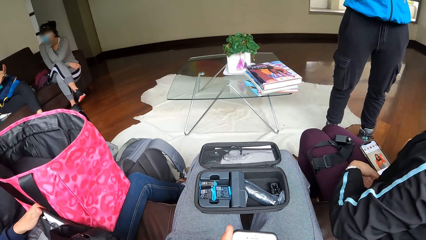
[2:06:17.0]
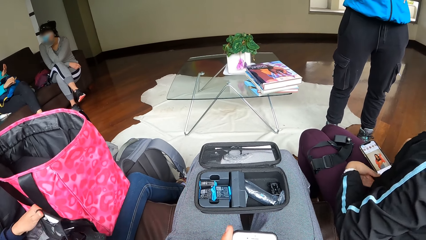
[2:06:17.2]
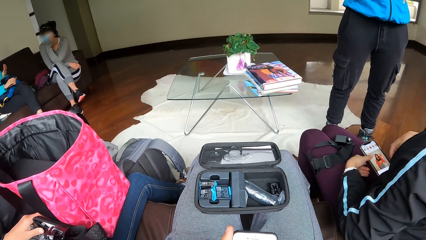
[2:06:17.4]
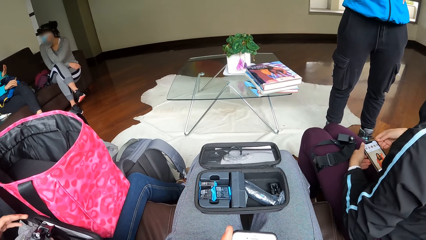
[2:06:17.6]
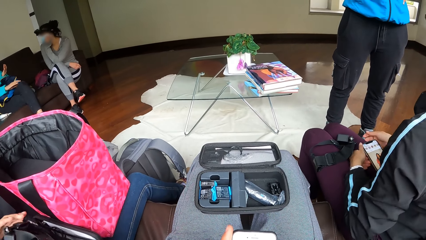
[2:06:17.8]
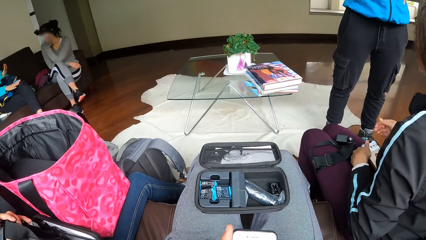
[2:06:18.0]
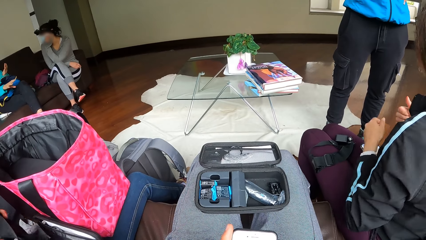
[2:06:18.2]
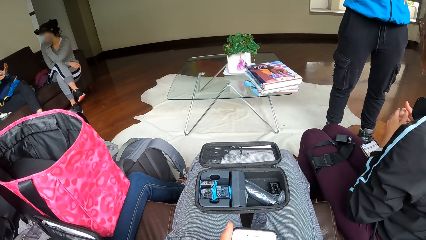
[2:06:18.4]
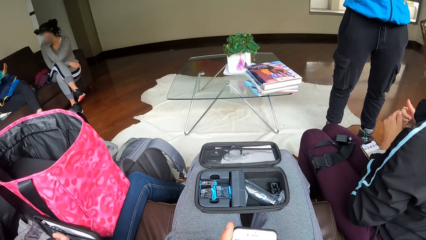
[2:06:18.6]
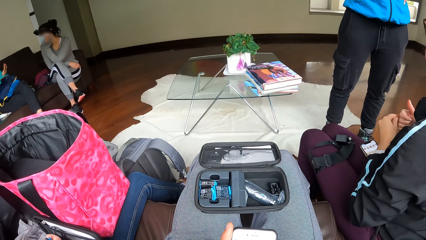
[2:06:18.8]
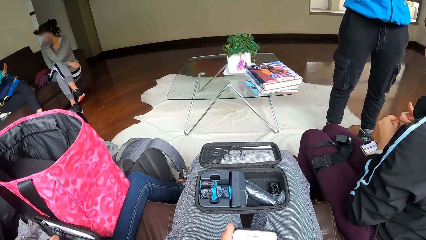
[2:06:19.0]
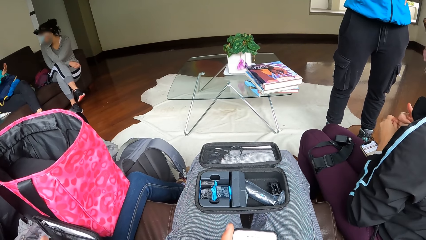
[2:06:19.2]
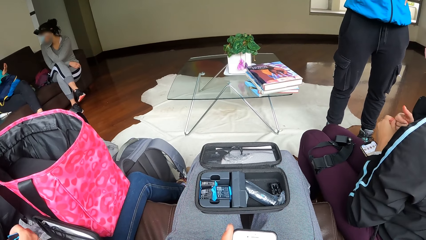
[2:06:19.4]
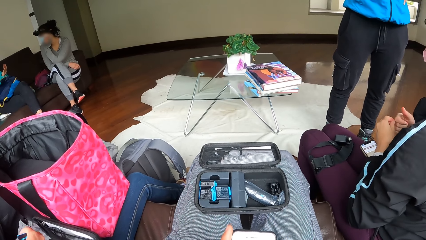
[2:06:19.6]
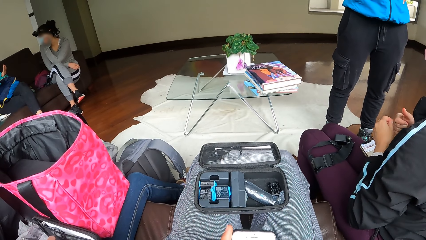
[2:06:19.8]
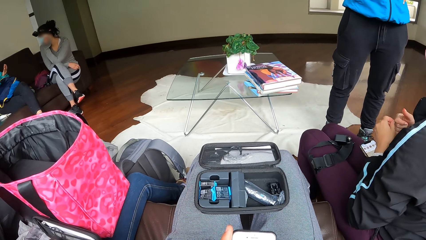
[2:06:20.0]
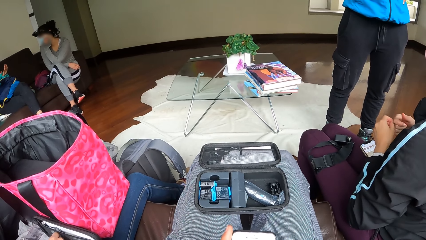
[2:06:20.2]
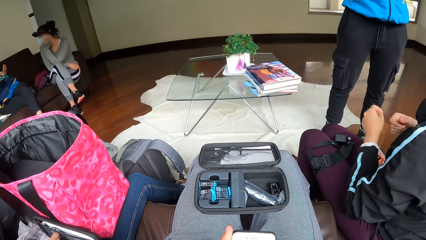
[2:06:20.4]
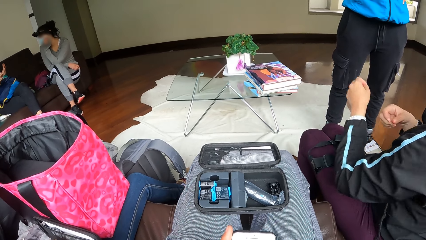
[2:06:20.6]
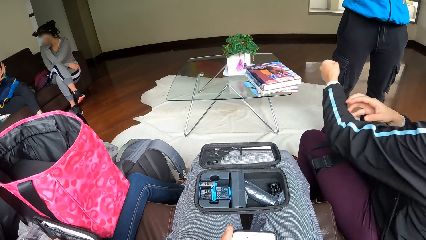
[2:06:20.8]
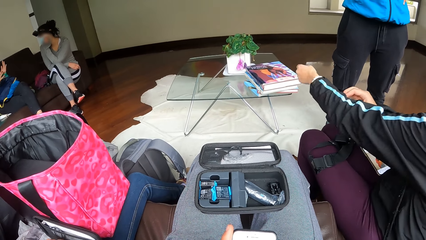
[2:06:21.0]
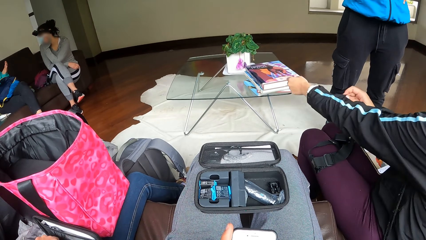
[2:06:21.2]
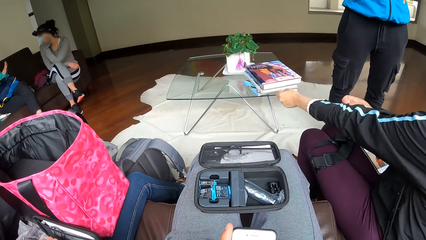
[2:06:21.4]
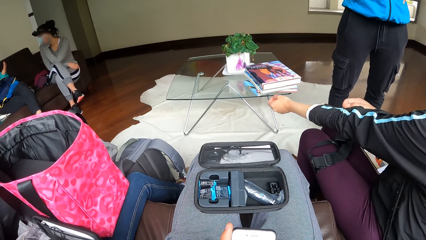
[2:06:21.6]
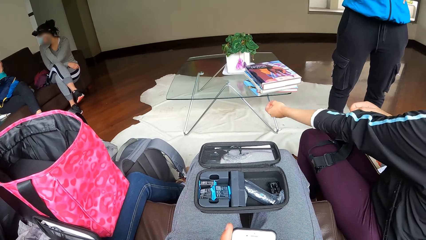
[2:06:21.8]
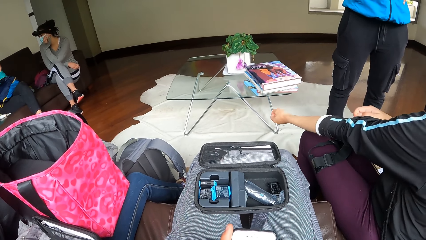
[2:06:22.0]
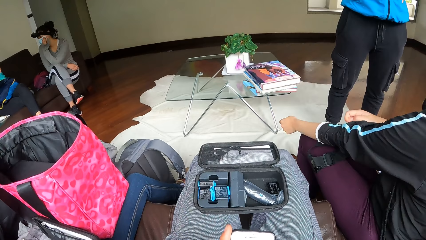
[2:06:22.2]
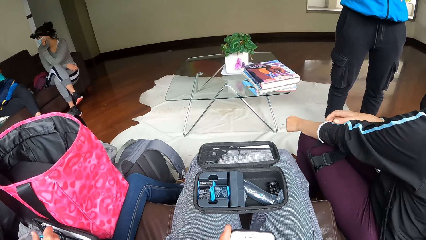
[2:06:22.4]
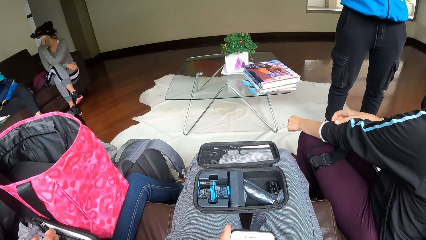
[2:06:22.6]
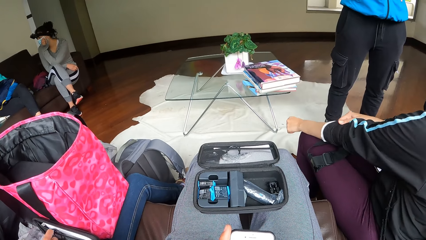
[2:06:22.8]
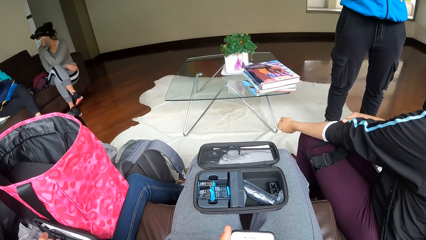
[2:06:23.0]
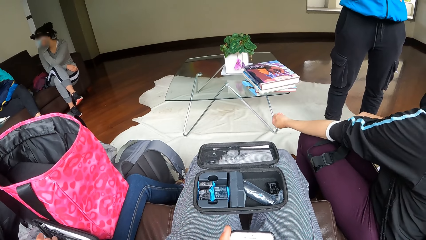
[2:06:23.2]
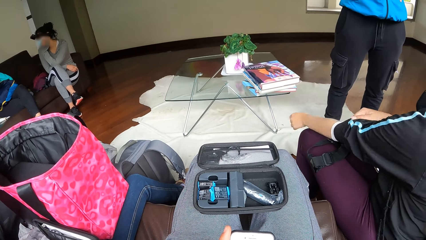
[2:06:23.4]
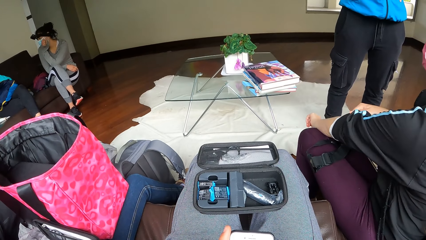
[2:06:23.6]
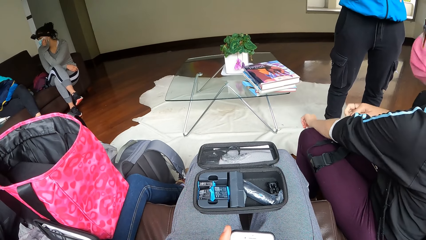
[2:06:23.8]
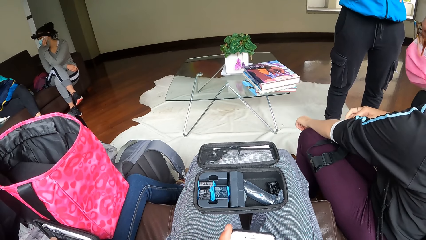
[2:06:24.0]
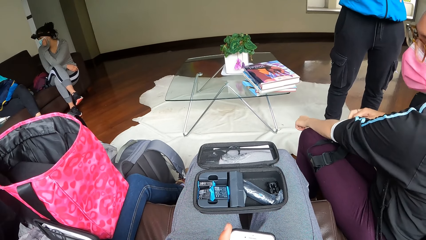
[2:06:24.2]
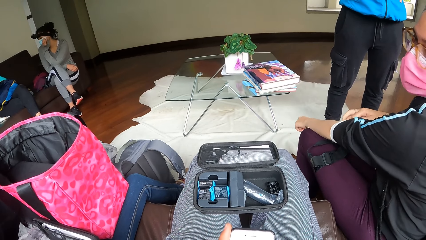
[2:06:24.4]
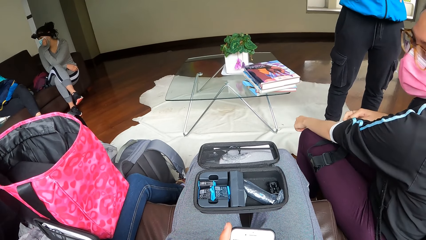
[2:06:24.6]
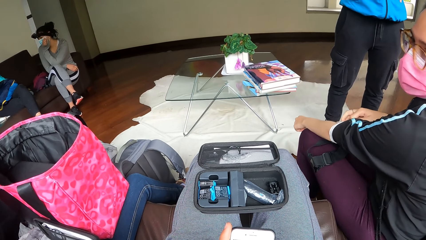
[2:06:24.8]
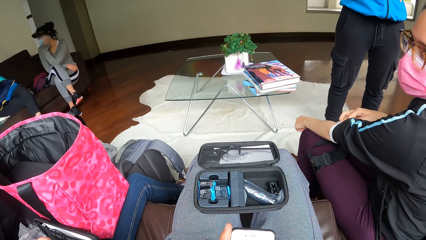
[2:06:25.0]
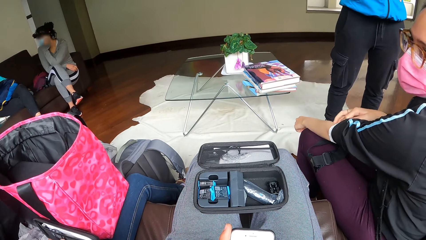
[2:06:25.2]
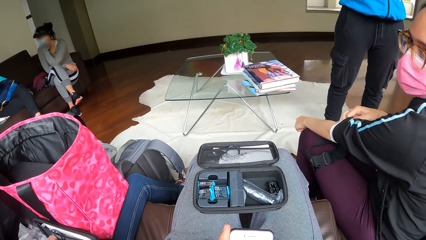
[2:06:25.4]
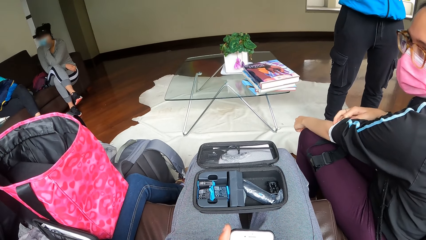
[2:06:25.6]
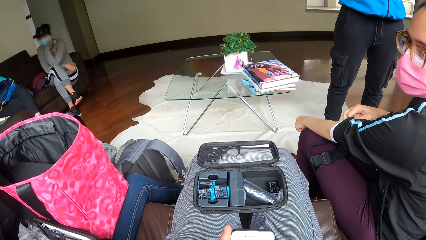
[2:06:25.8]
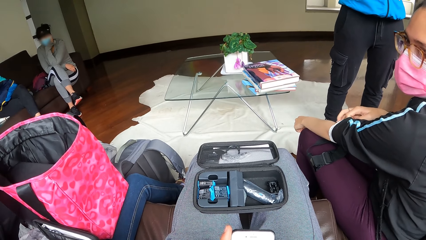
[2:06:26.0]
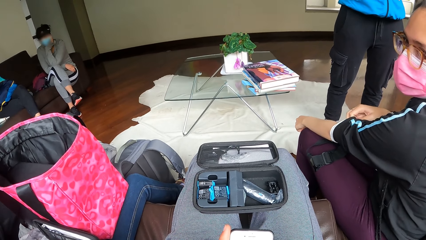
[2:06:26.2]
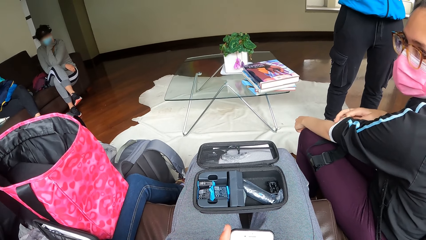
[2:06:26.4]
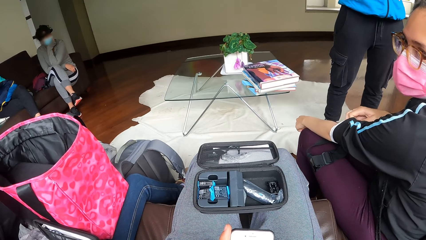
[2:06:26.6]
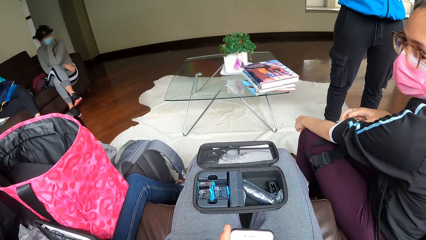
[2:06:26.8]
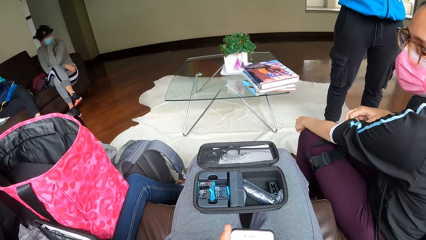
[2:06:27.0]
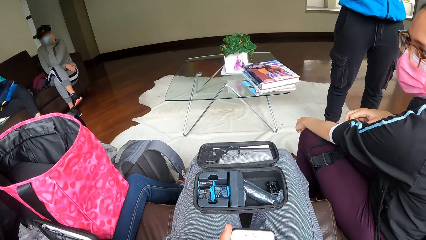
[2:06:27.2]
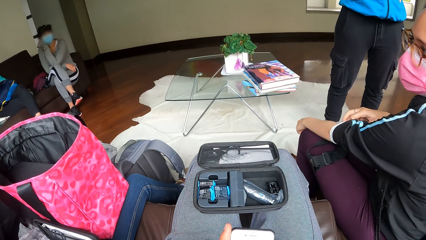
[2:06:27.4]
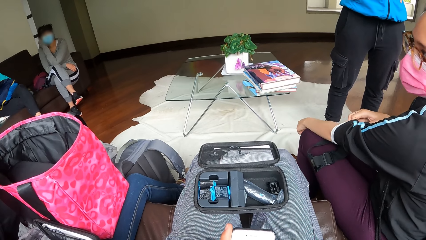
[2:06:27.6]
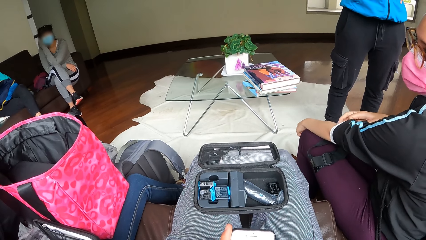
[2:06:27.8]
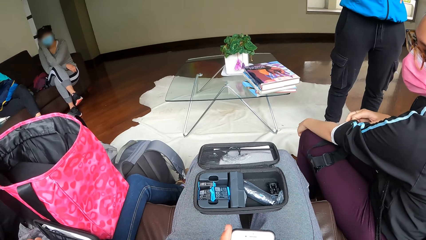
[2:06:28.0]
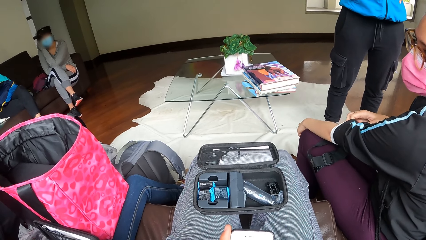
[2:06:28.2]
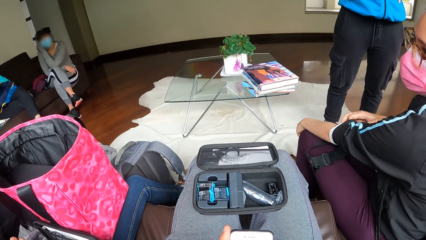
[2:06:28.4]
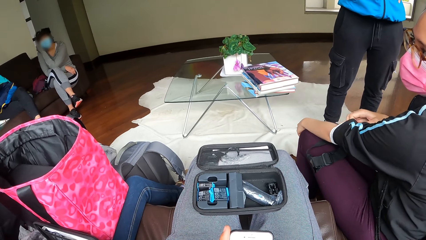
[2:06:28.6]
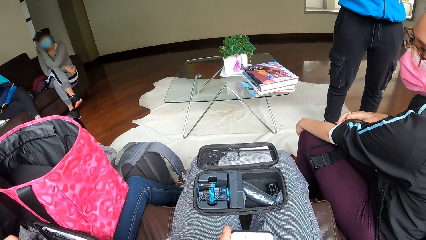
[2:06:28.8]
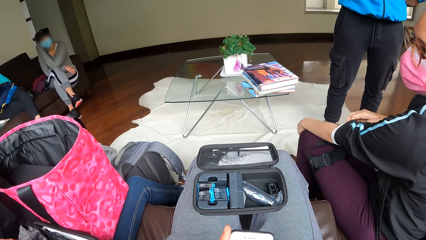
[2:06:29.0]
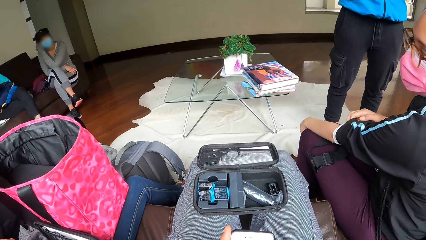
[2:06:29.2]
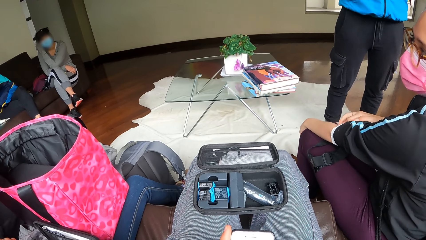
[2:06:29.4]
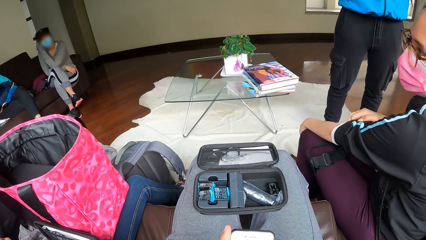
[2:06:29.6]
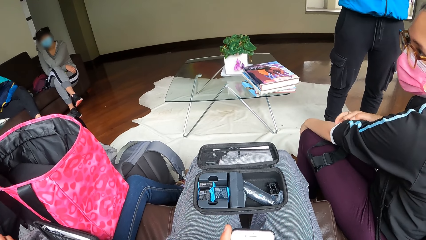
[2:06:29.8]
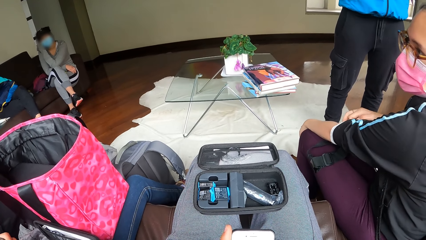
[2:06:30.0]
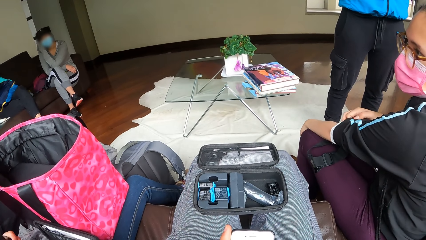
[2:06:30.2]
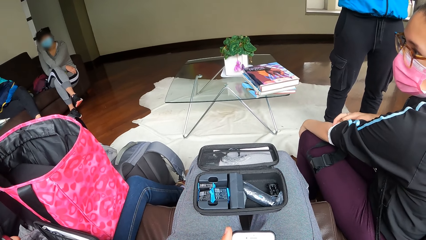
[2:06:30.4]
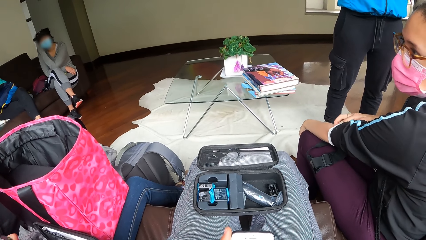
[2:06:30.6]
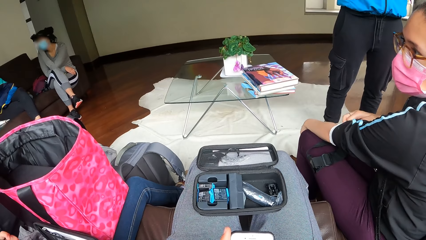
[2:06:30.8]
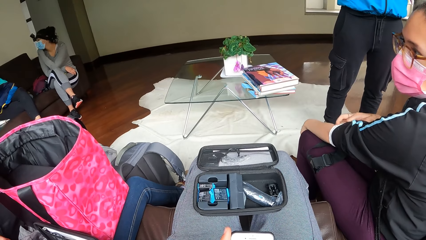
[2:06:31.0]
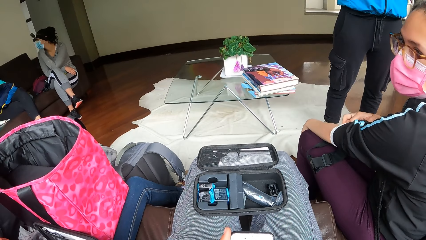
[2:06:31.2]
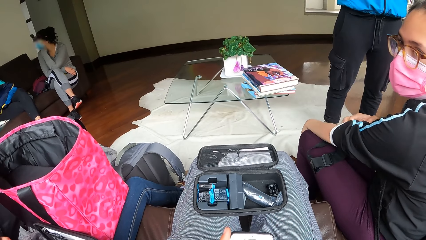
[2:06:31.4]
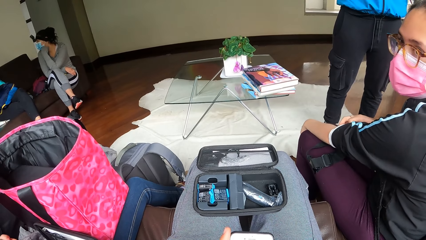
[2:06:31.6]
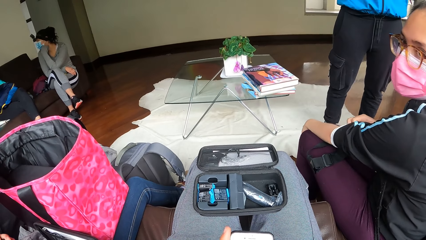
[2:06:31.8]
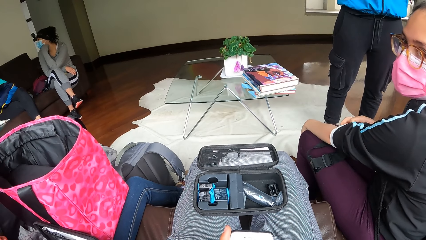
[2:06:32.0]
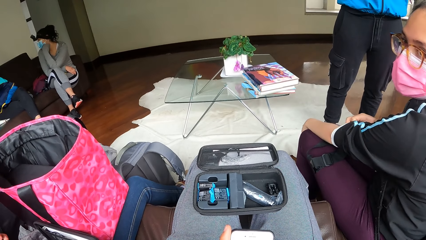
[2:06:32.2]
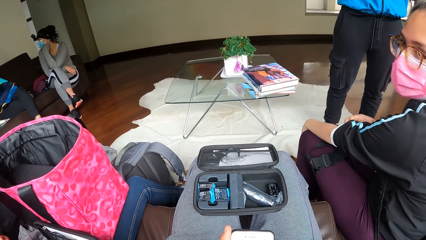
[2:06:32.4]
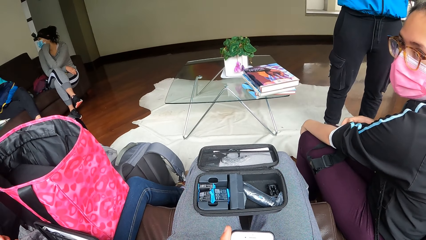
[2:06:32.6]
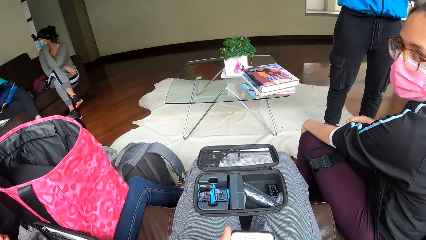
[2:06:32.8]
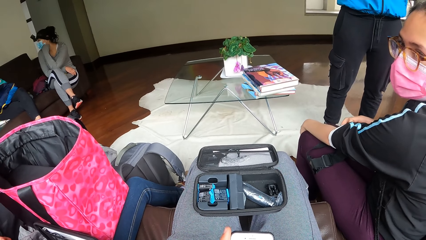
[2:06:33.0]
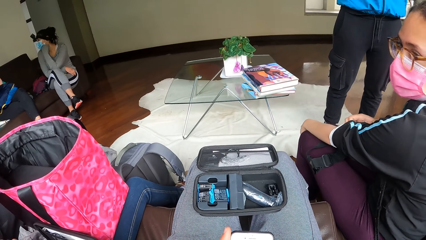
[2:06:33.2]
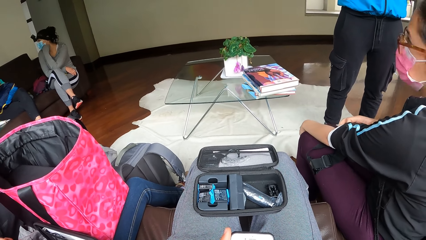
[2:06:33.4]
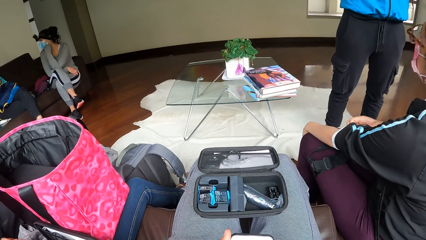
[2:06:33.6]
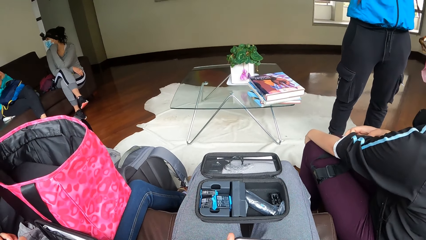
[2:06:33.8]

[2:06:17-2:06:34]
A woman carries the mobile phone on her lap with both hands. The woman drops the mobile phone on her lap. Another woman interacts with a third woman. The first woman pulls up her sleeve with her right hand and itches her left arm with her right hand.
